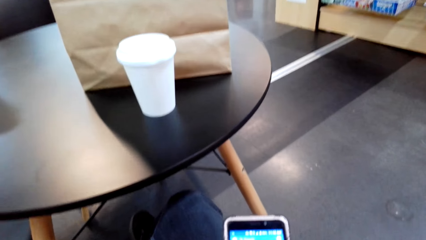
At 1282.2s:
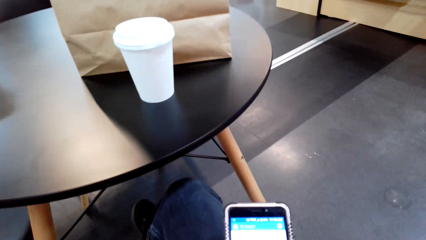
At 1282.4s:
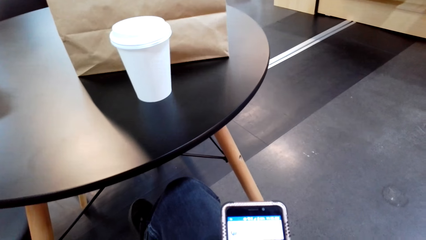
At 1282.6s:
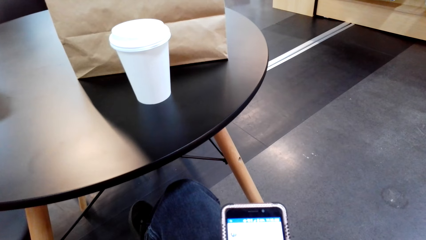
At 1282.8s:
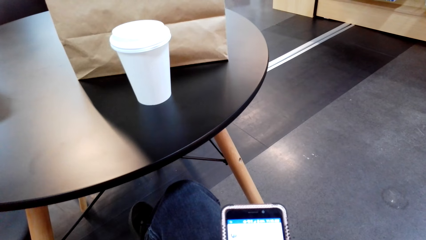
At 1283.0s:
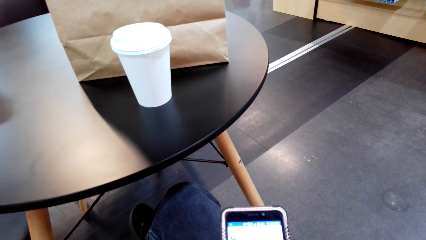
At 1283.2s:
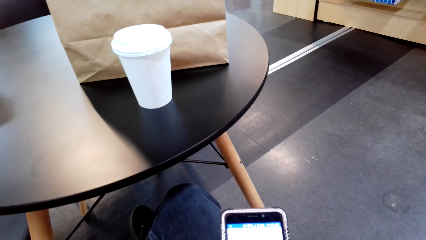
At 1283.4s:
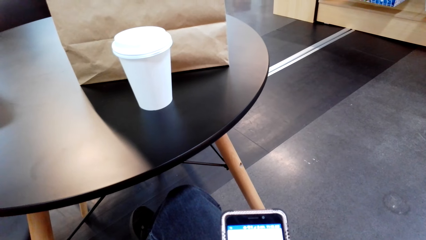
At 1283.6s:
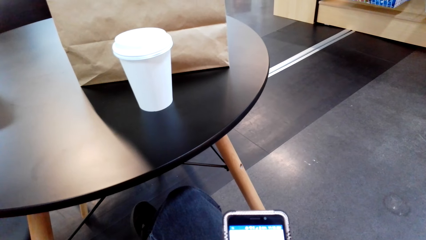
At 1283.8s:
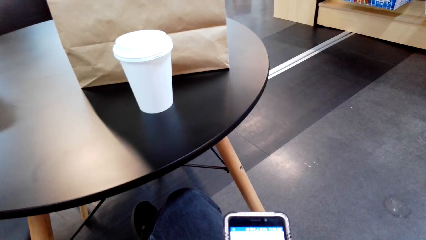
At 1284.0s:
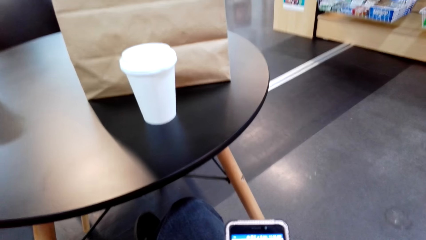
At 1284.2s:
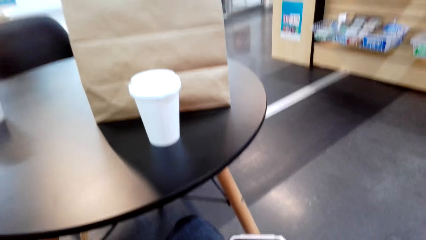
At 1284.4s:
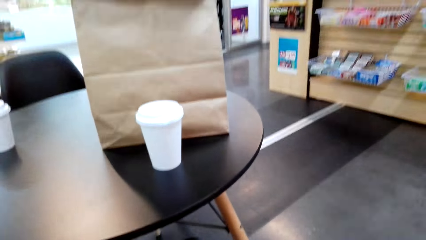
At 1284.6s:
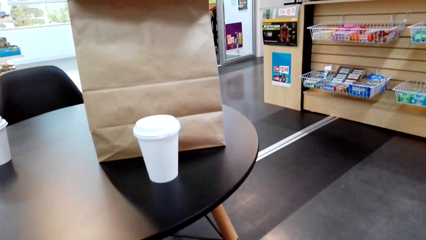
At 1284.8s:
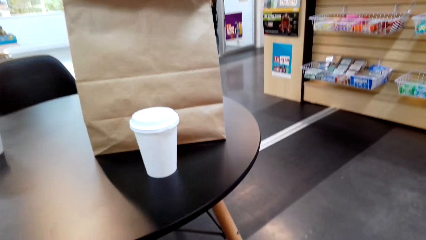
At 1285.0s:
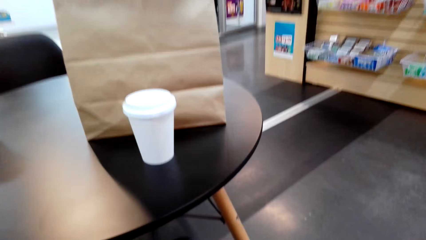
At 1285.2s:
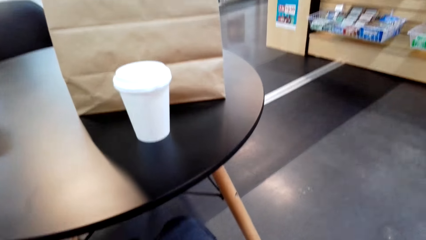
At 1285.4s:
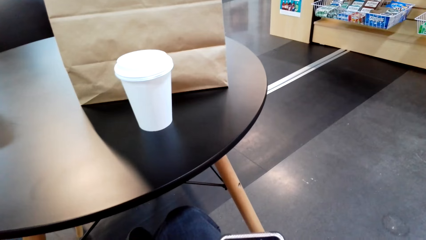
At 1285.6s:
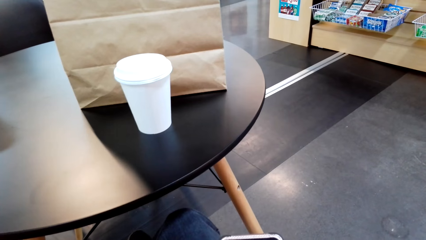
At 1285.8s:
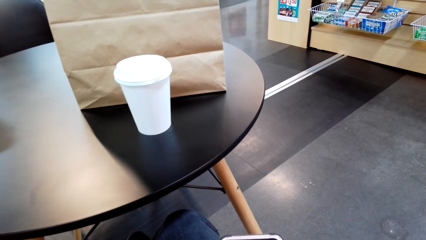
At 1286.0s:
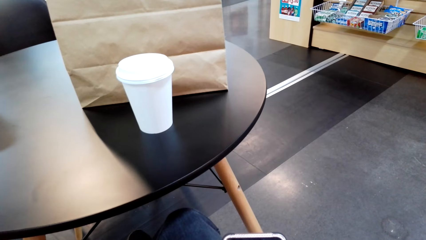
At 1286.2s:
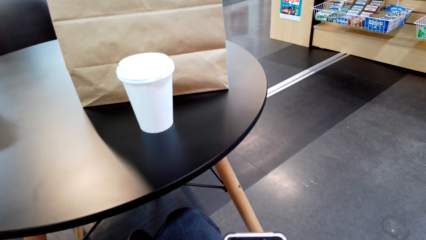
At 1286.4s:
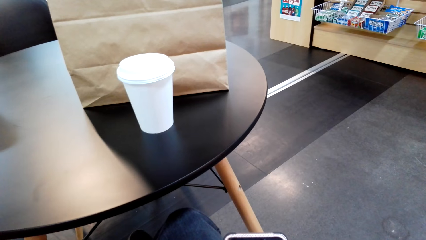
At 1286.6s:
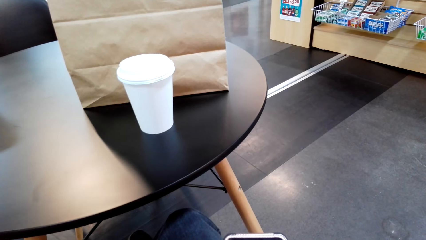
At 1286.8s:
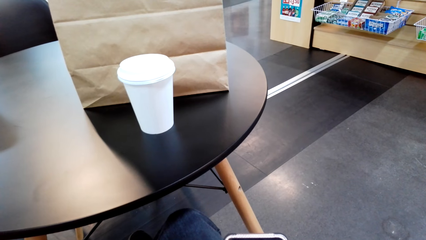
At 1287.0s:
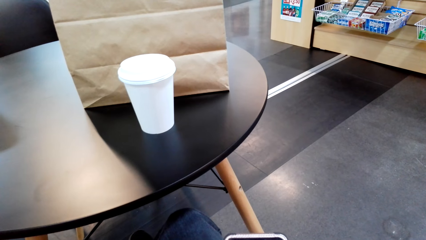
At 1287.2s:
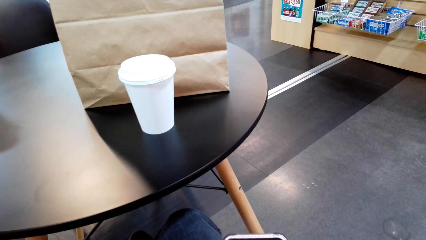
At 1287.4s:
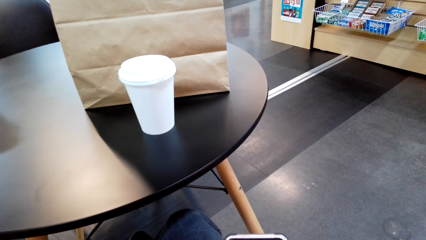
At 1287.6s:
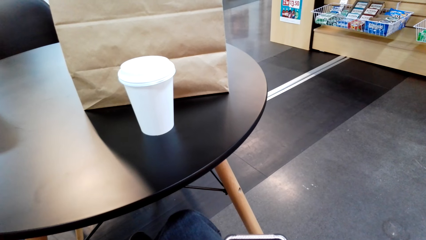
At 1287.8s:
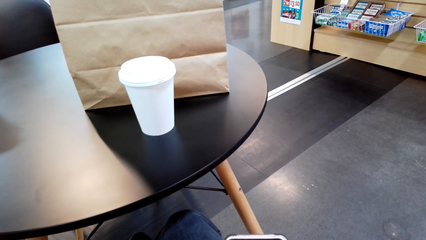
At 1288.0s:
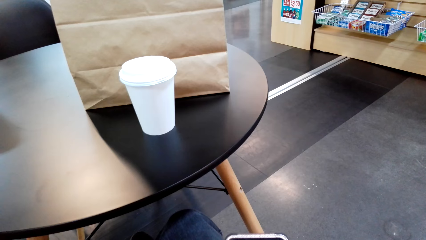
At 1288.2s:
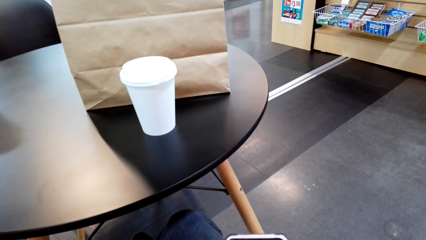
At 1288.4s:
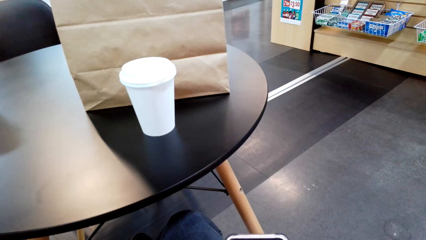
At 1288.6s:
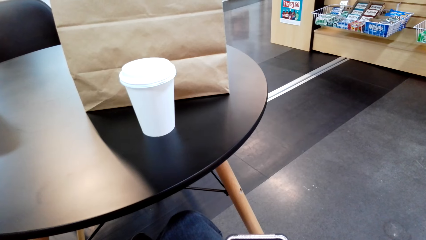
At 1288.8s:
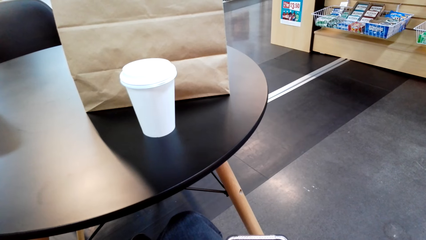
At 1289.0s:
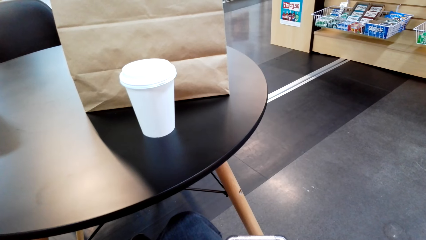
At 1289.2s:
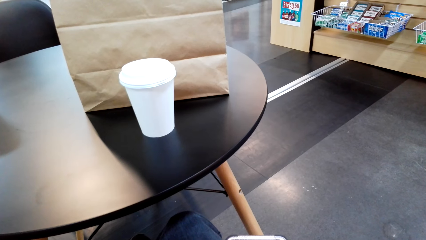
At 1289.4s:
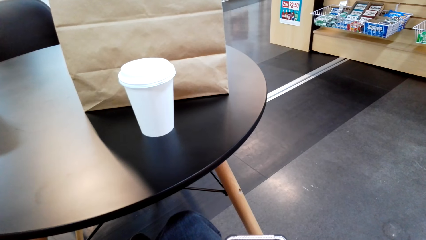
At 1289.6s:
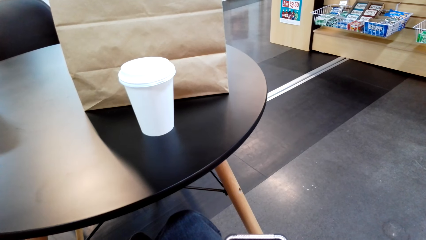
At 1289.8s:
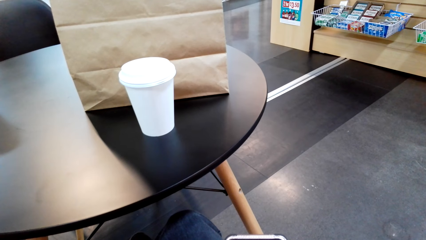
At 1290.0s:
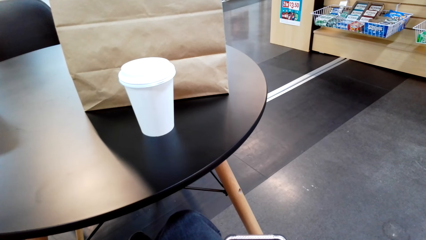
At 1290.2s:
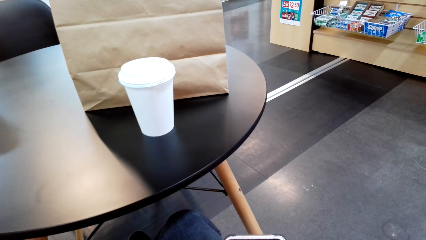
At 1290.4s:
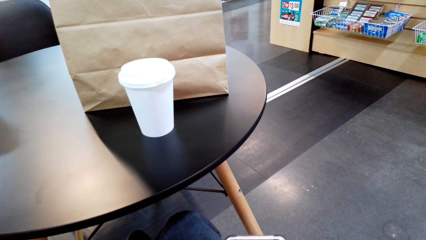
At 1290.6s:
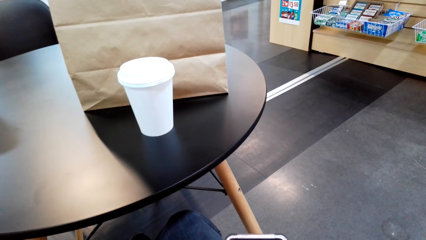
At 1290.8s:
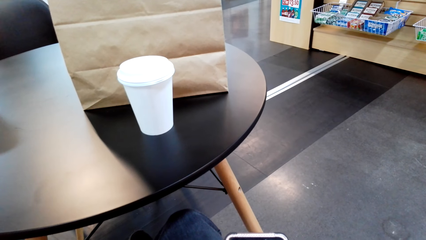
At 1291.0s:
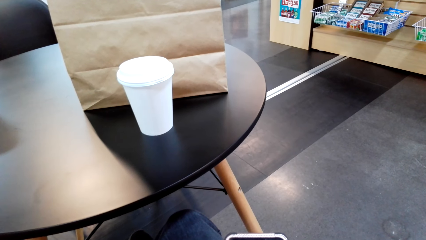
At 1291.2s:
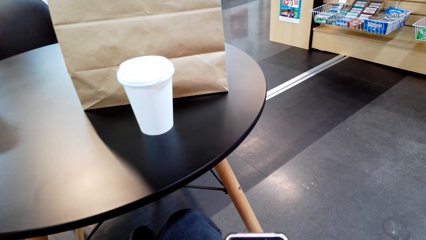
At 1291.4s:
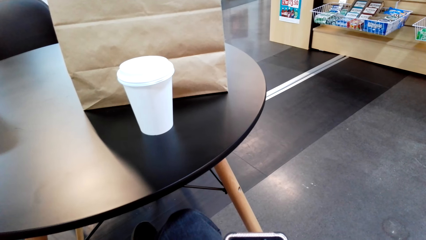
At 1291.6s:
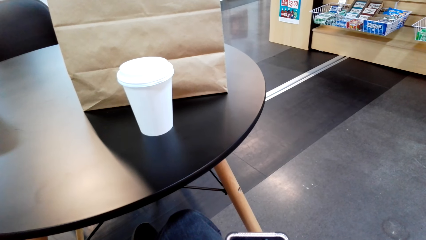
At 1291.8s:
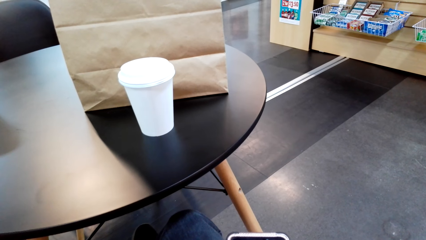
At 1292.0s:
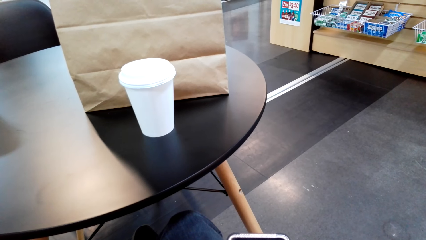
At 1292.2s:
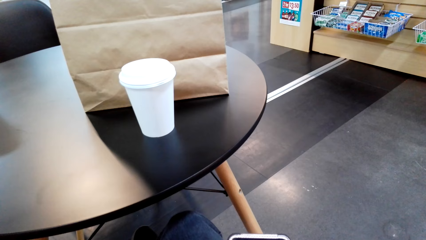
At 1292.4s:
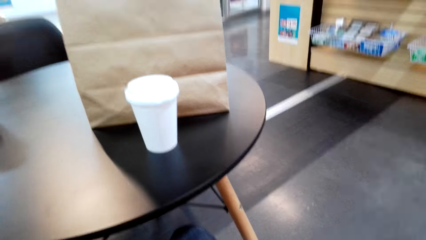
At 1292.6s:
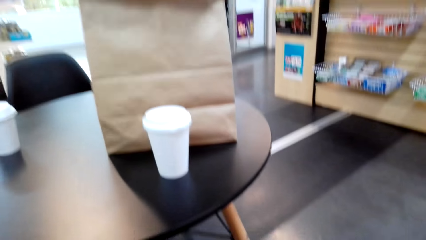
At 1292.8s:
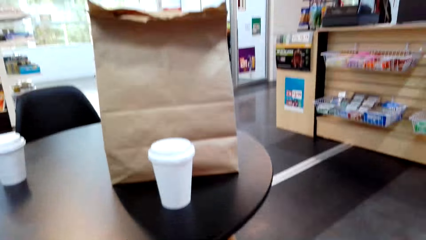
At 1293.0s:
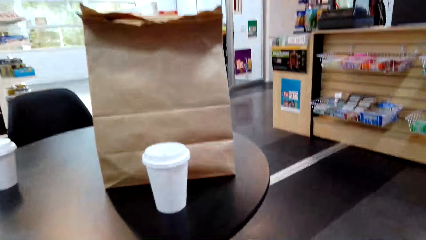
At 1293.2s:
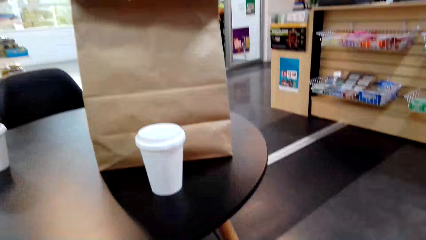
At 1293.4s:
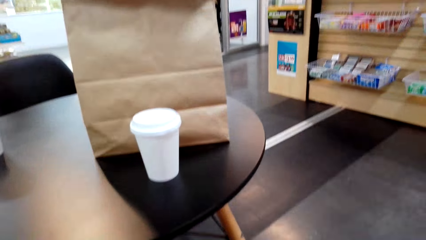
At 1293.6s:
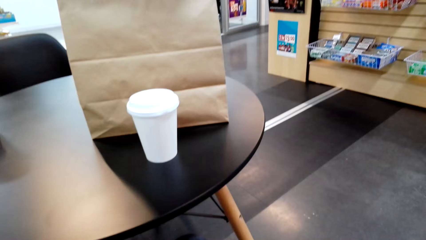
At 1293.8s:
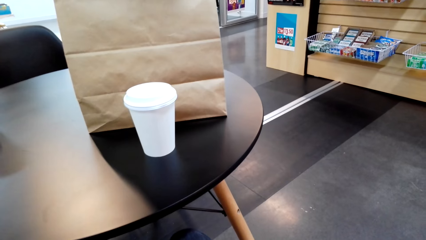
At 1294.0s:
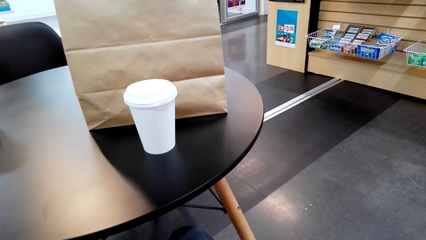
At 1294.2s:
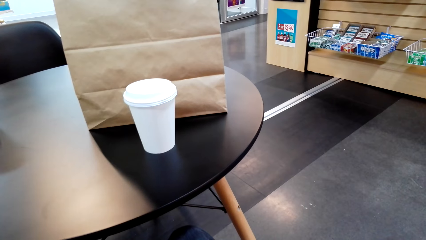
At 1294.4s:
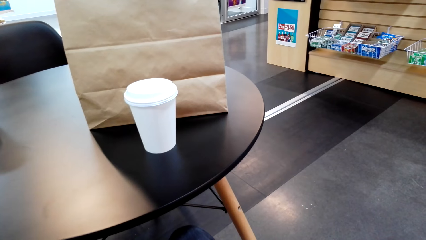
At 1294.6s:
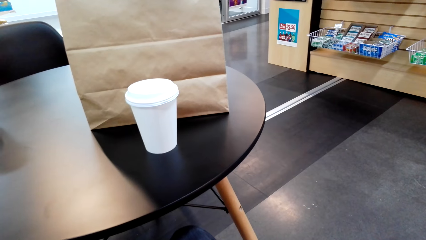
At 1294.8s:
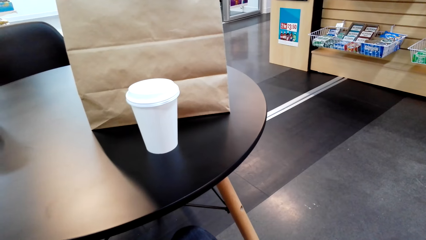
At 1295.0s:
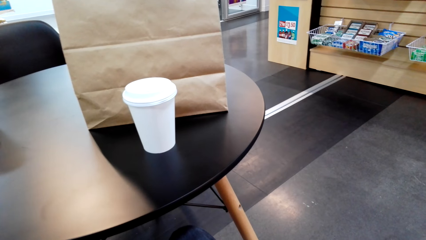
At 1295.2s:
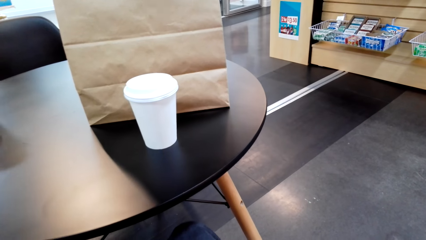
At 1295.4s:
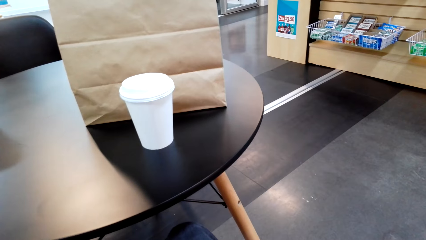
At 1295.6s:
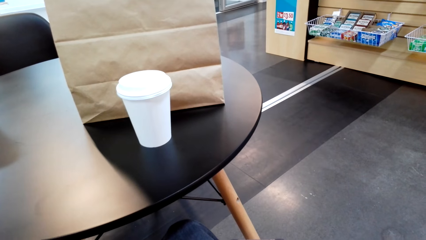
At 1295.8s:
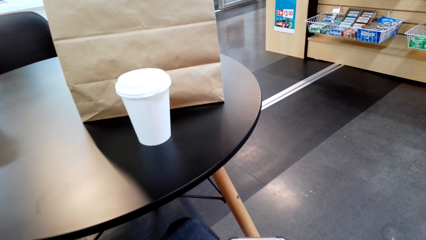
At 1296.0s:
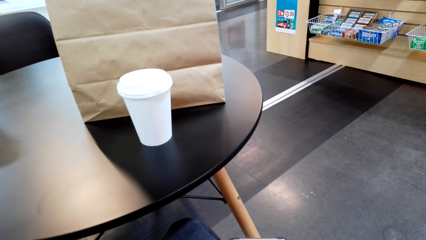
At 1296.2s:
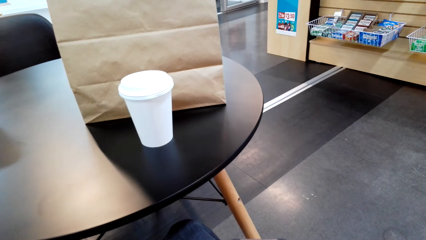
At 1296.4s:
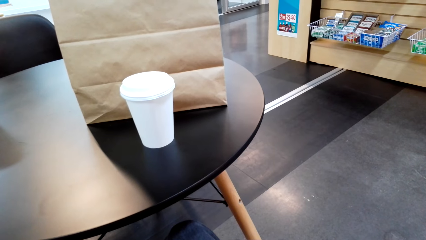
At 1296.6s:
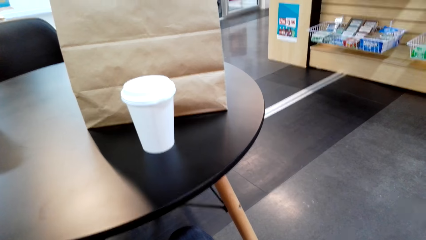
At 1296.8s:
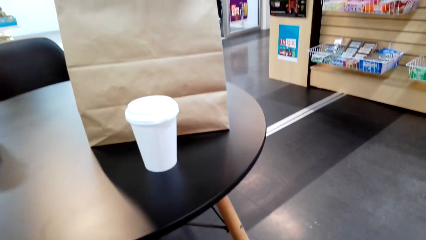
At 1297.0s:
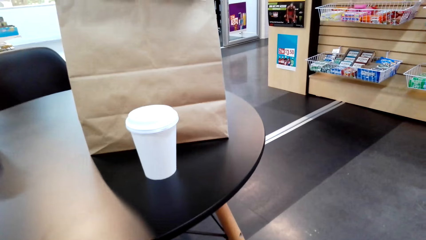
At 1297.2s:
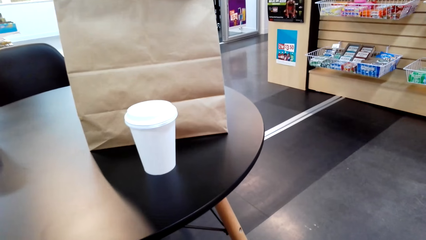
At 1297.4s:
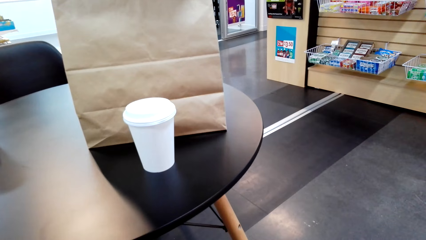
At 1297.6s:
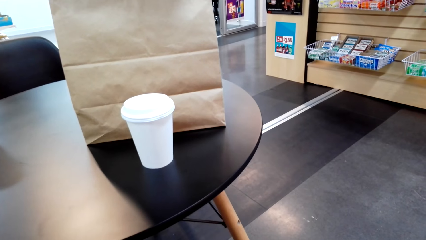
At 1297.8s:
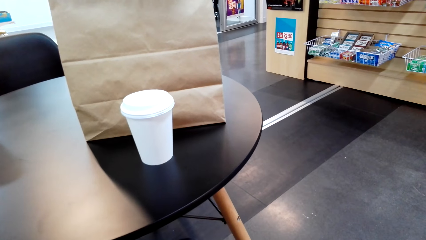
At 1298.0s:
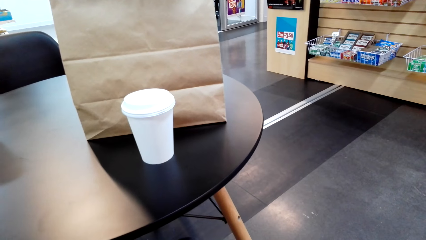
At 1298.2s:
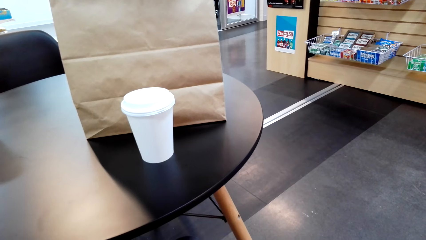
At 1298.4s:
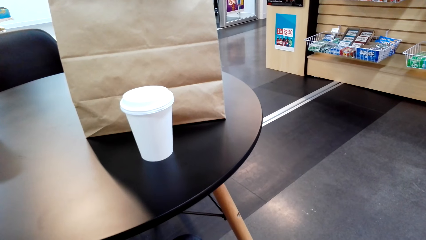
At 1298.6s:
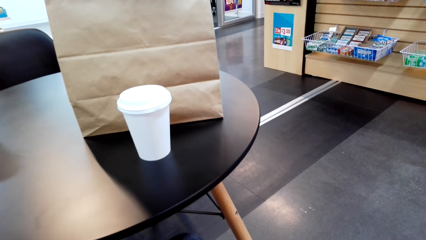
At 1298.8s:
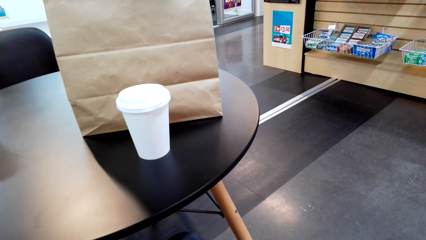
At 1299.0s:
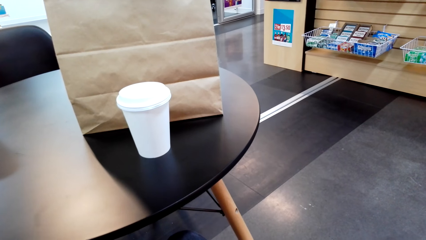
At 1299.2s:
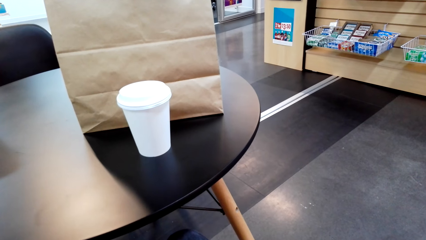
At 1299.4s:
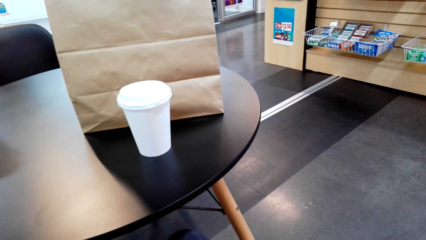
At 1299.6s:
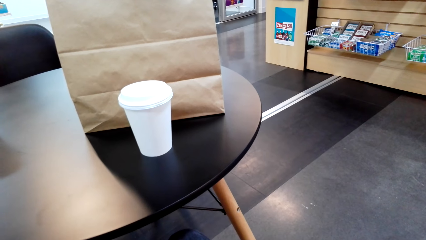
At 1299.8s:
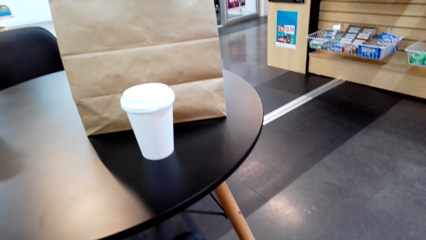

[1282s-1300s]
The camera wearer looks around. They use the phone. They look around.
